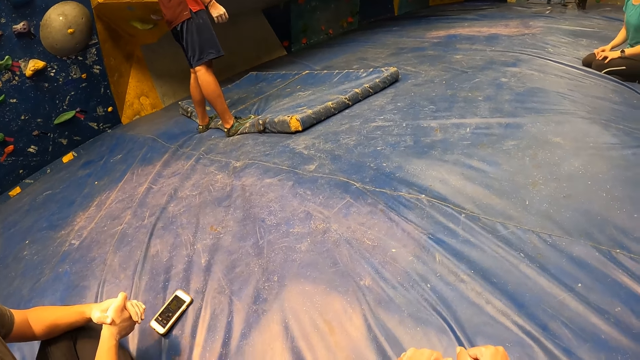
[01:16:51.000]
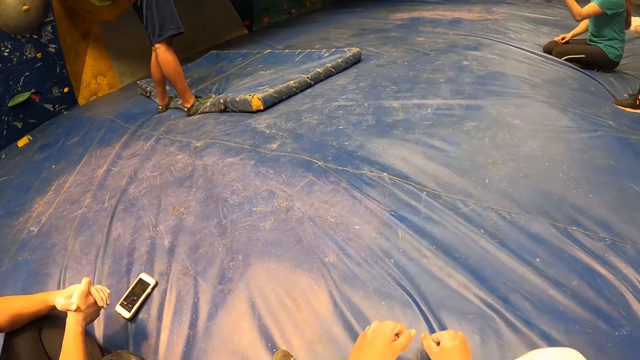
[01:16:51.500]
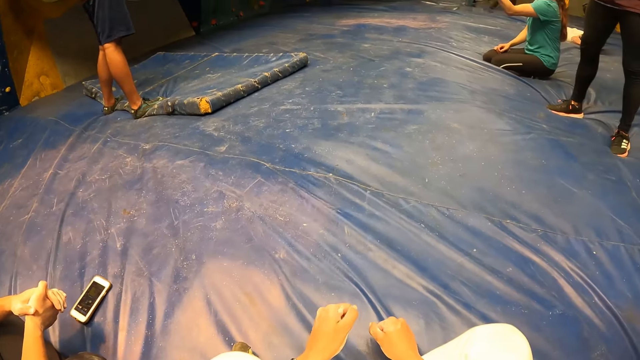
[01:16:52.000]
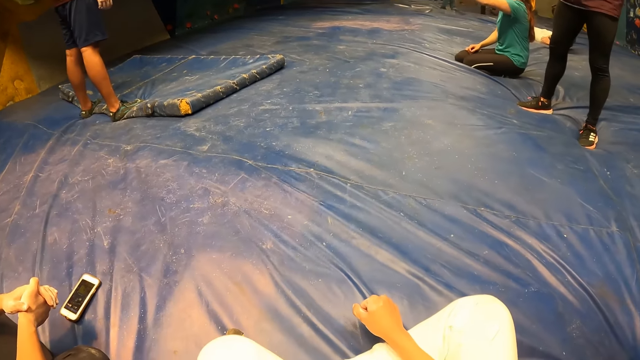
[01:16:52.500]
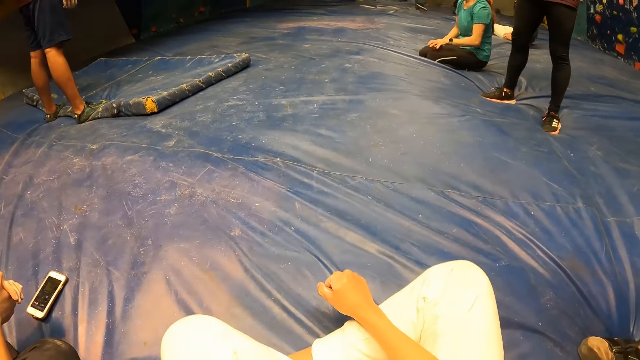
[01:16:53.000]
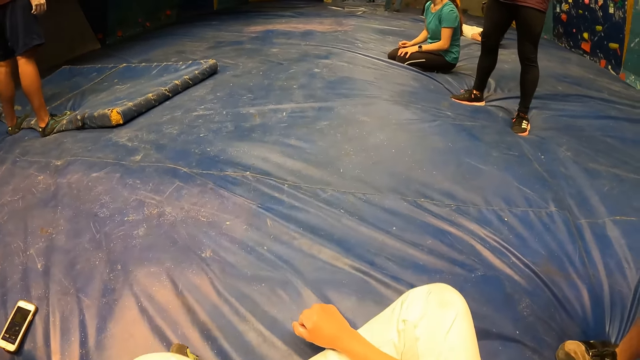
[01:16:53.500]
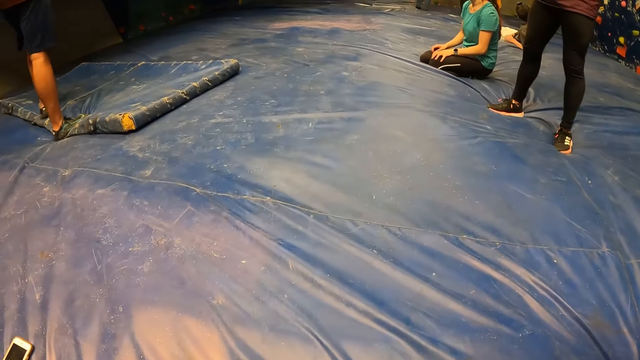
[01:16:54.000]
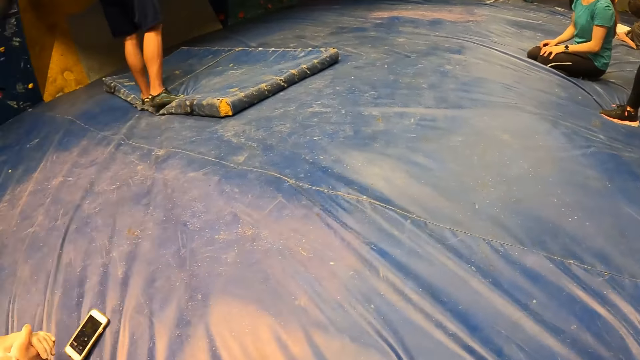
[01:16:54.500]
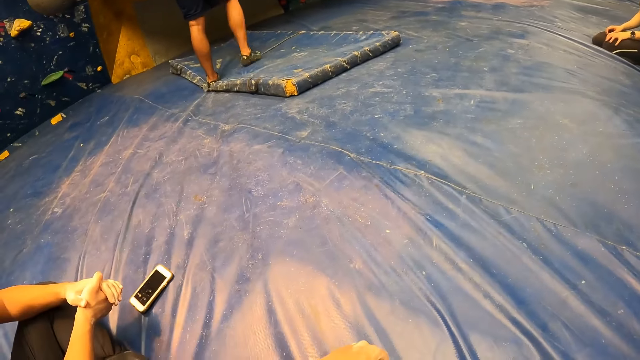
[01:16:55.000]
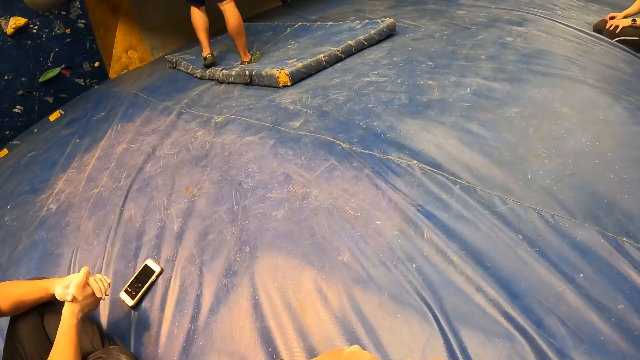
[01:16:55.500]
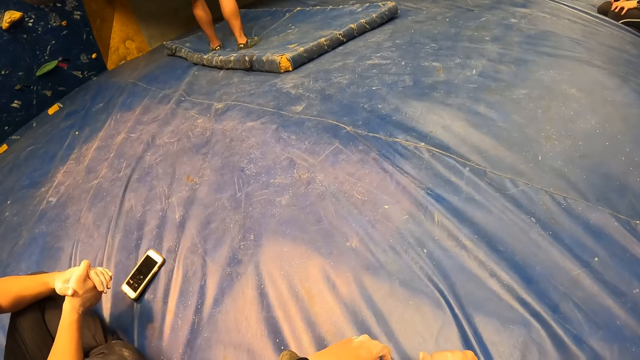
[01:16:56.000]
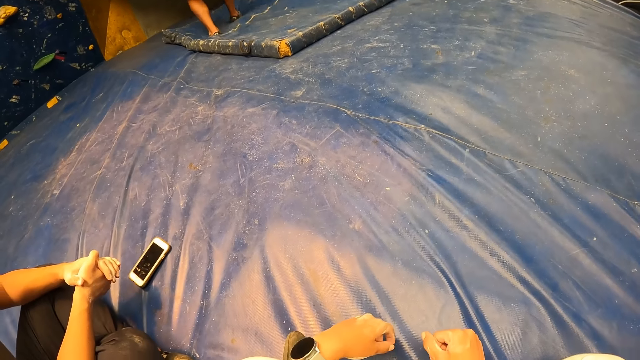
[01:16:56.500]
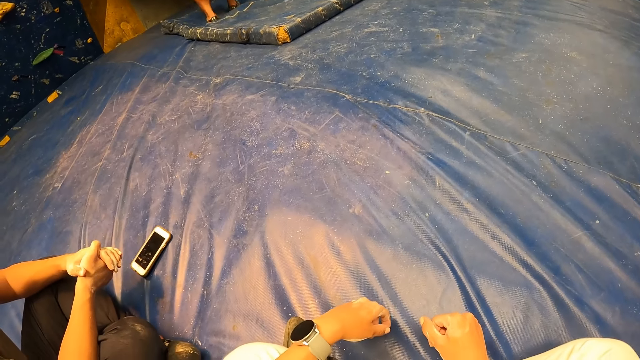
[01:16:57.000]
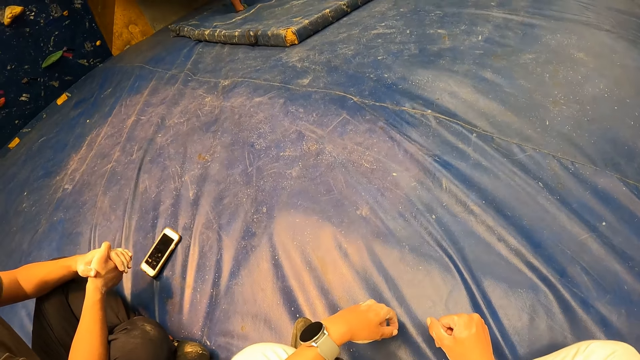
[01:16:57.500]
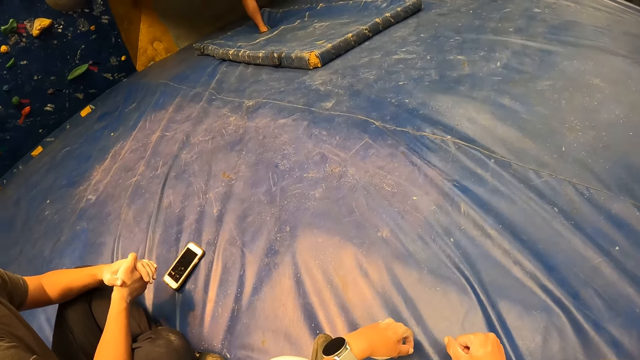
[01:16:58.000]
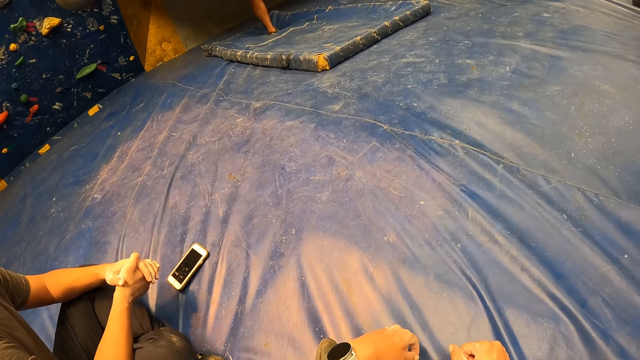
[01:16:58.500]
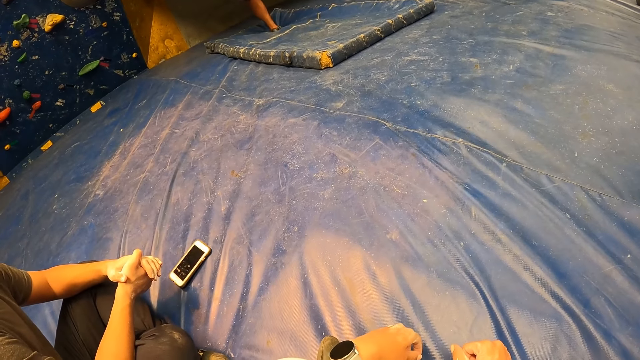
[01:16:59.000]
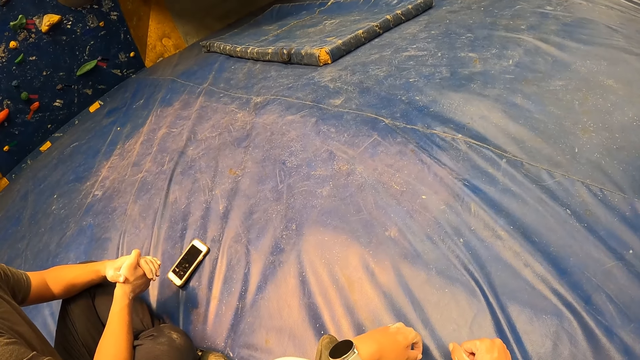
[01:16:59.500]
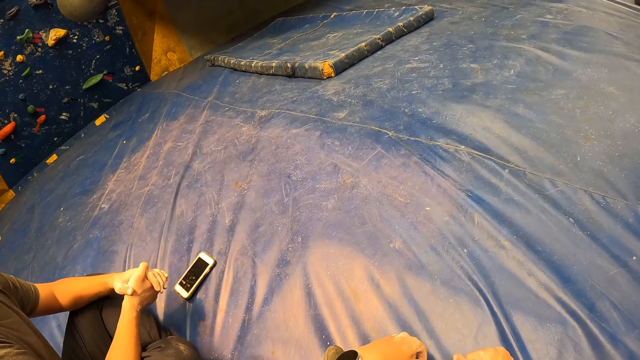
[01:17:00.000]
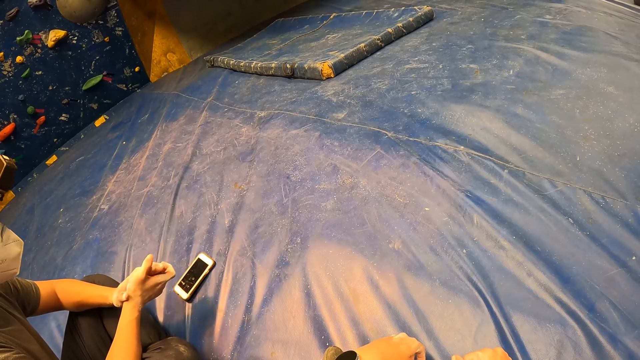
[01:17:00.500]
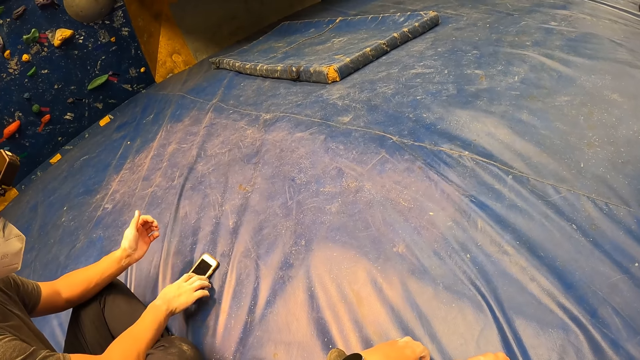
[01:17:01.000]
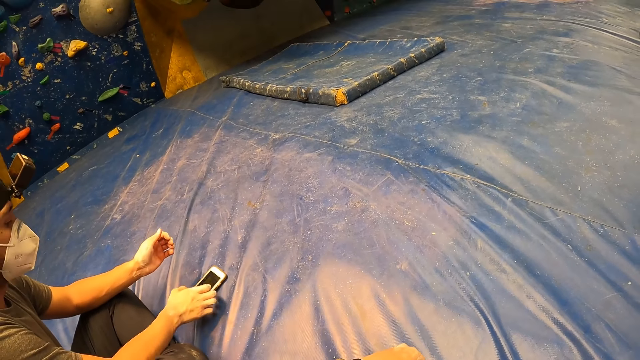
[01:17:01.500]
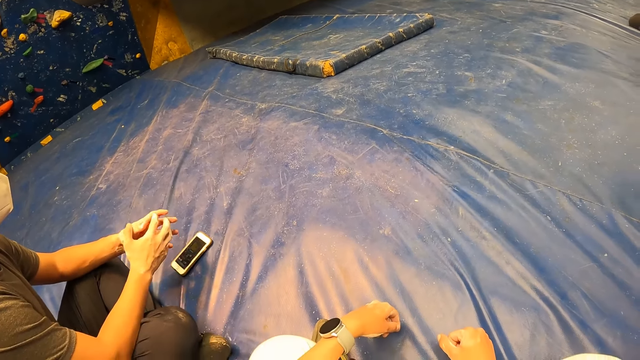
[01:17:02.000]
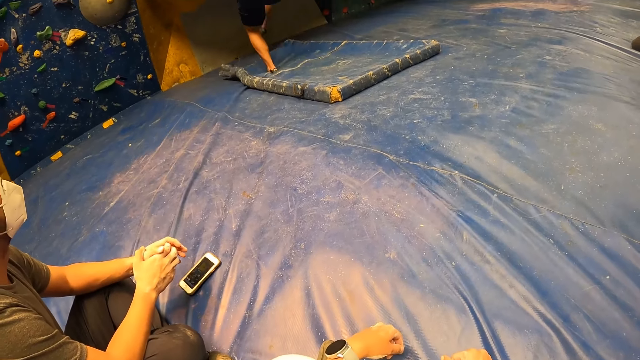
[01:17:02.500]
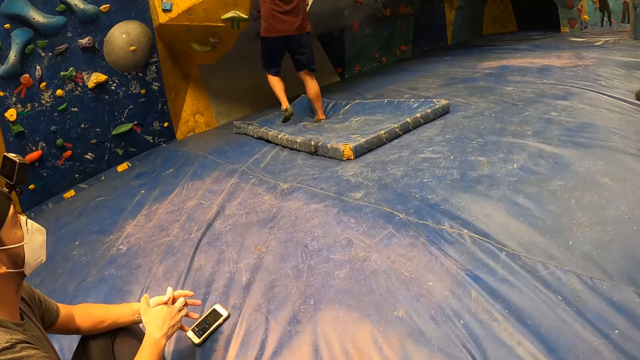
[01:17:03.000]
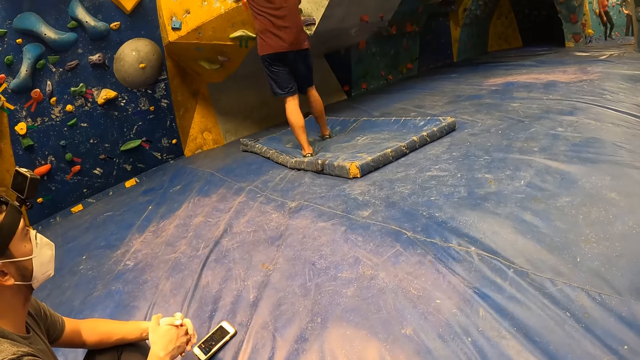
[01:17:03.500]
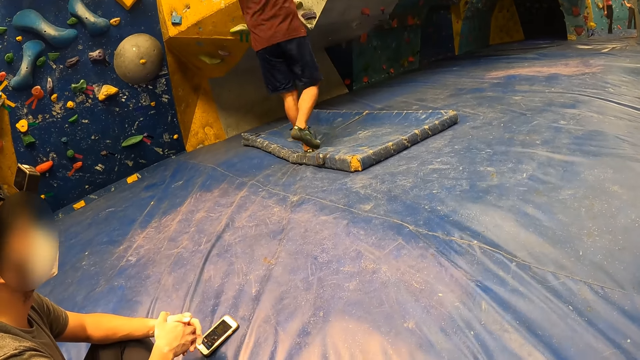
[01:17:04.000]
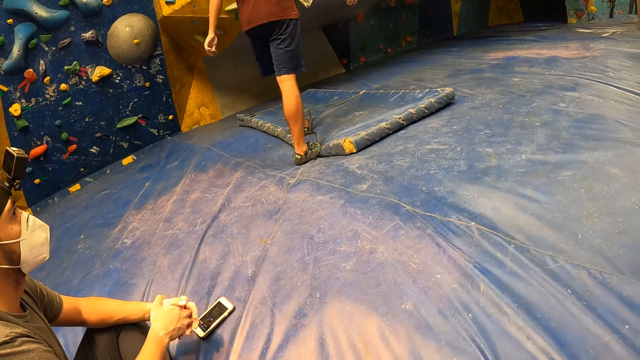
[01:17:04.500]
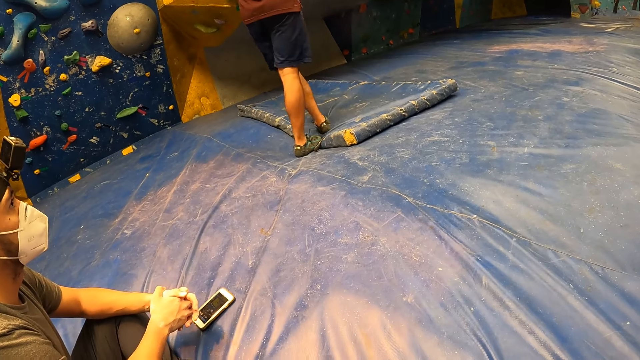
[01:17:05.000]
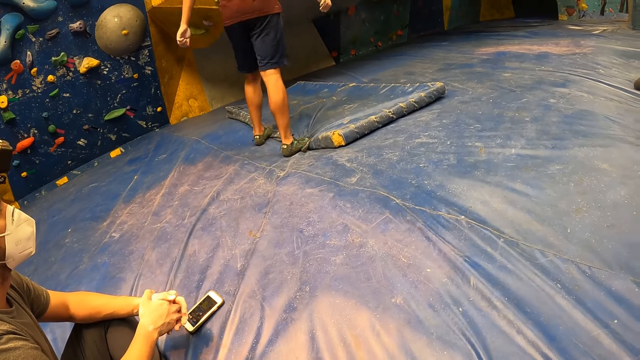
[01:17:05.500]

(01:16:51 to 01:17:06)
The camera wearer moves around the room. A man operates the phone on the tarpaulin sheet with his right hand. The man touches the phone and puts the hands together.

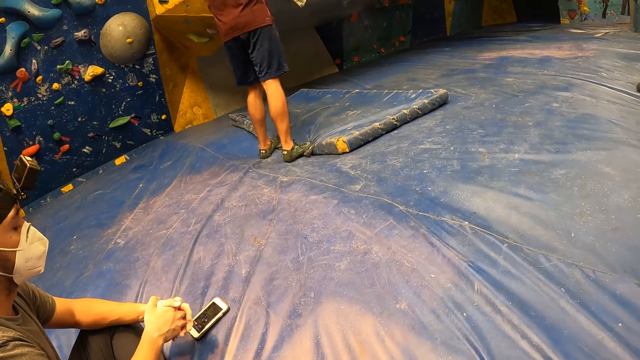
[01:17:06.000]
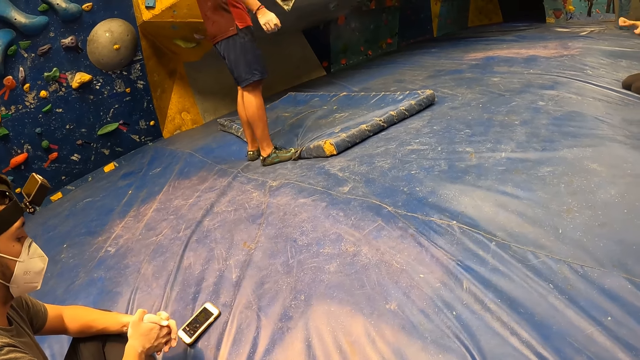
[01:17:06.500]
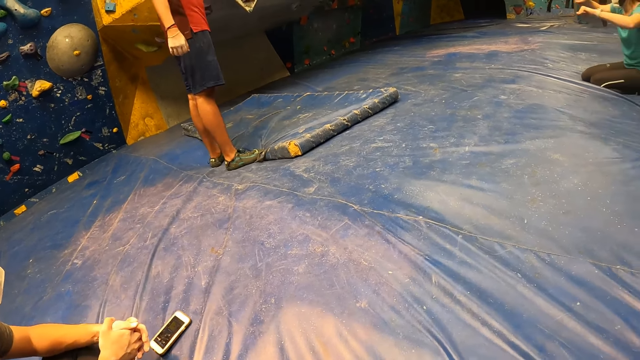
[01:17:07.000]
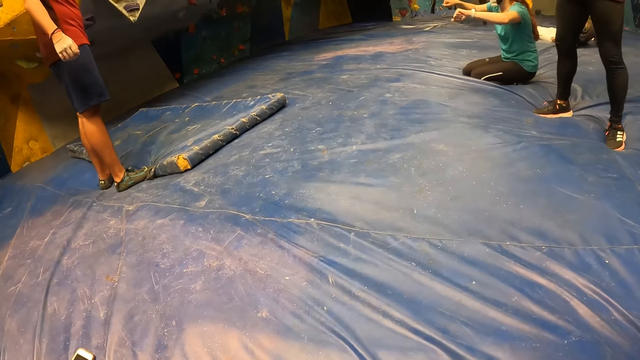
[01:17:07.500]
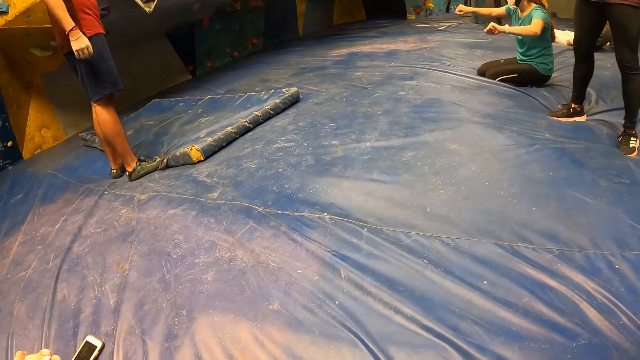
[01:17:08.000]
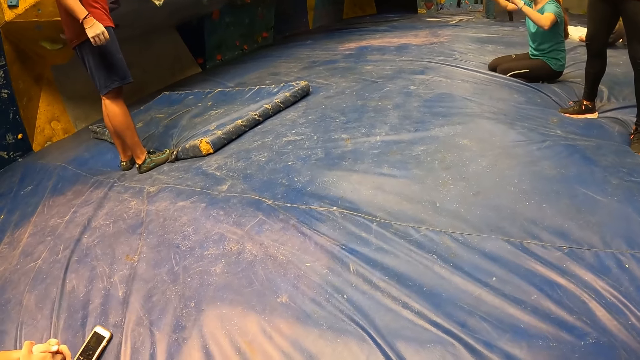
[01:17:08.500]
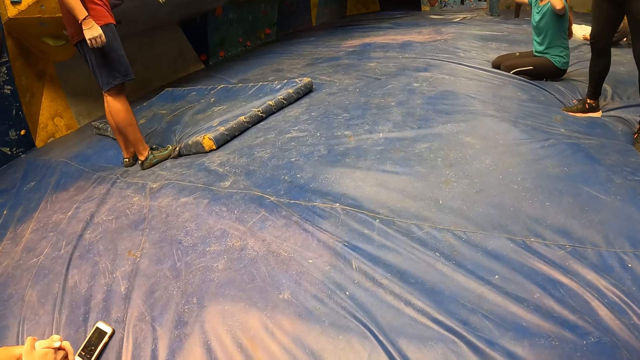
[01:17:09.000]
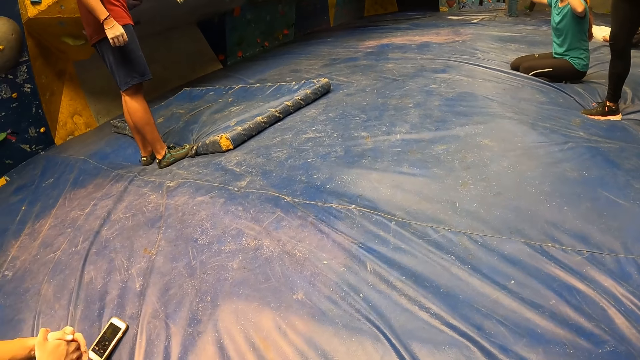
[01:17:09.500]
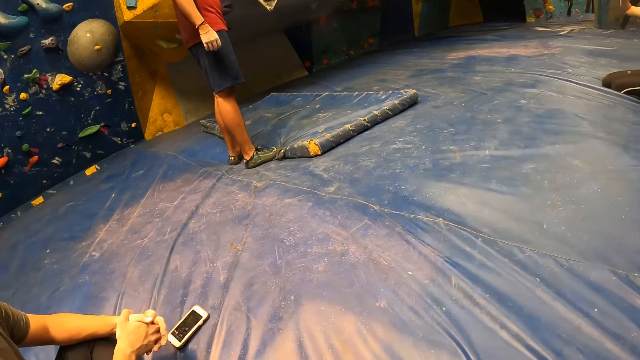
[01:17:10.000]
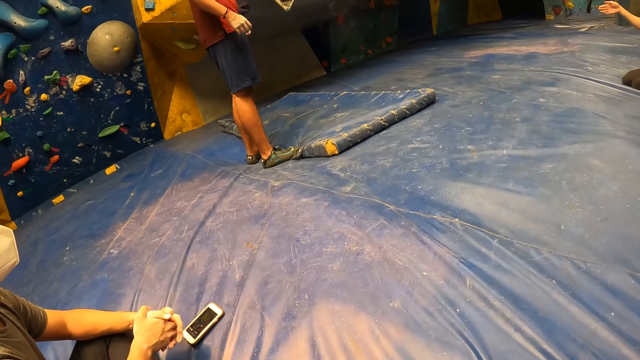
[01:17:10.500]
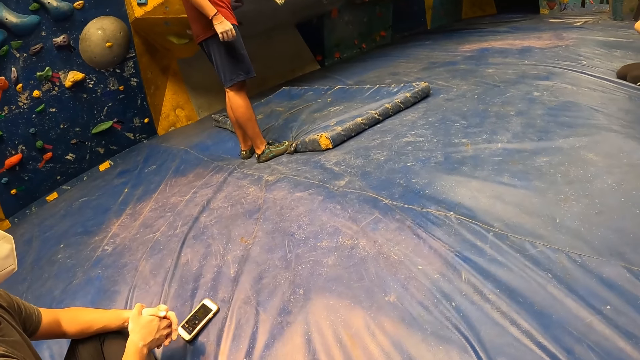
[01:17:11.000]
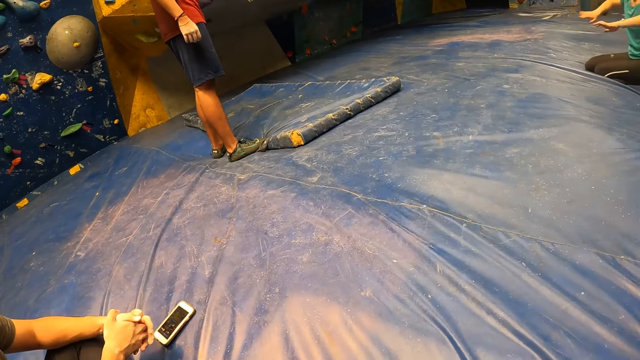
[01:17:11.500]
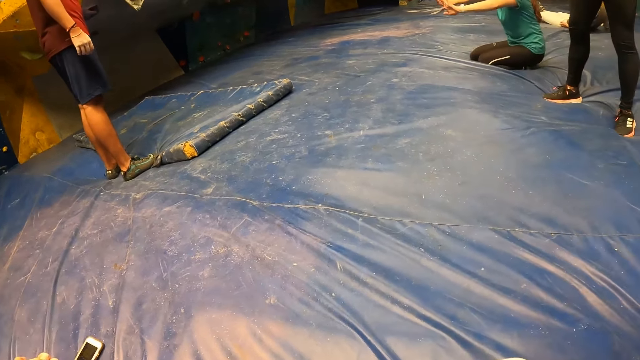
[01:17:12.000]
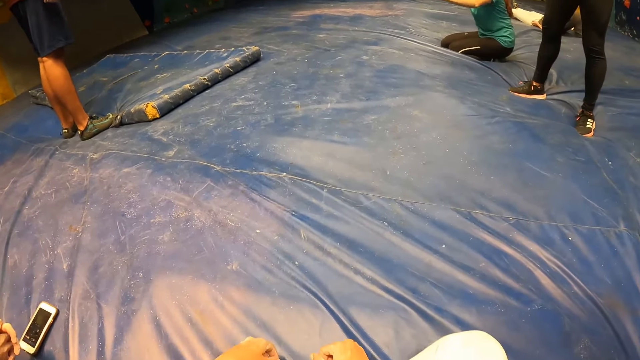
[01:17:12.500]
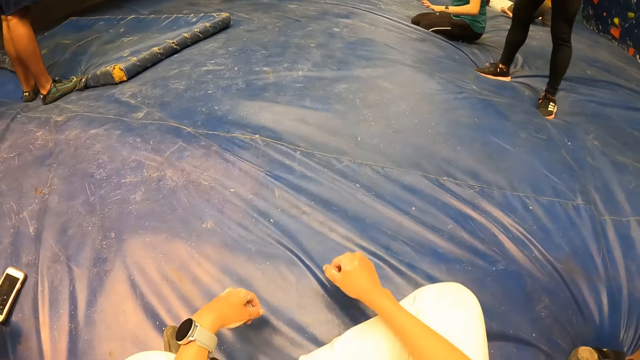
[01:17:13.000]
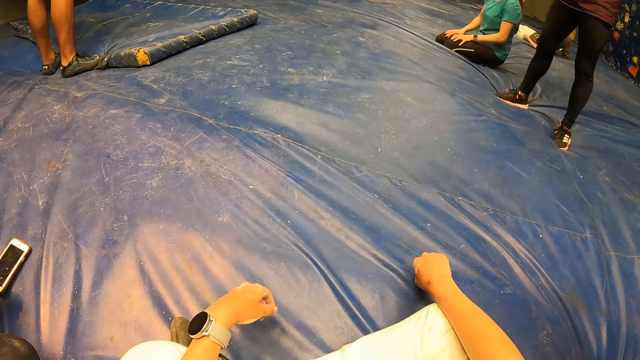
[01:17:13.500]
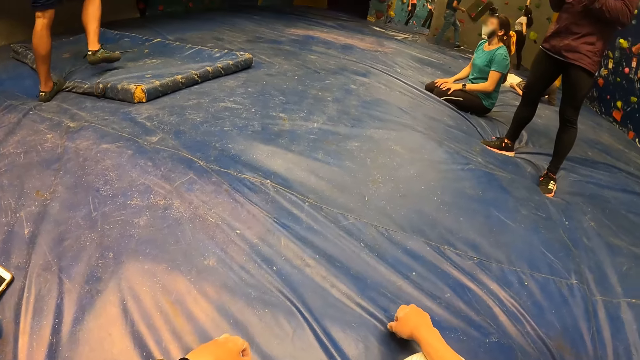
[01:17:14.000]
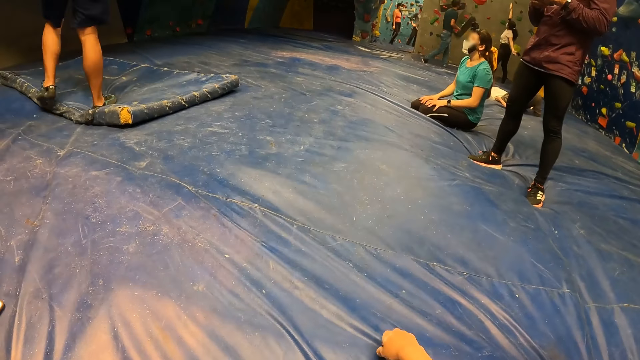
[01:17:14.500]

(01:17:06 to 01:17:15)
The camera wearer moves around the room. He knocks on the tarpaulin sheet with his right hand.
